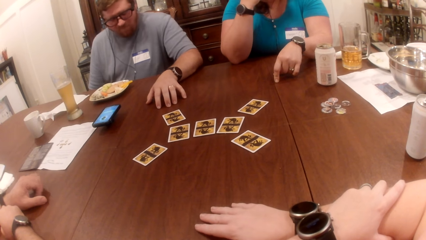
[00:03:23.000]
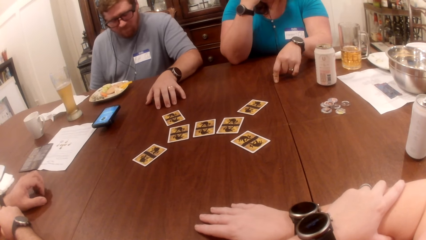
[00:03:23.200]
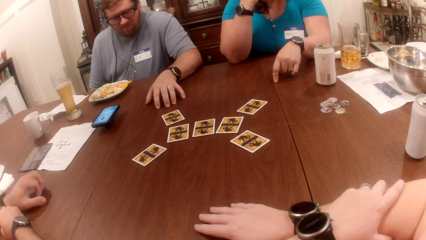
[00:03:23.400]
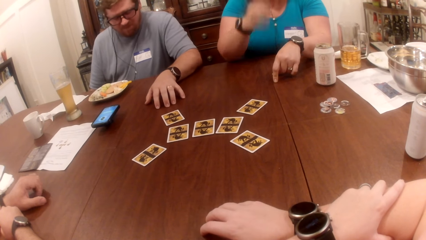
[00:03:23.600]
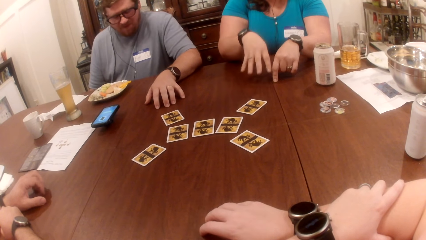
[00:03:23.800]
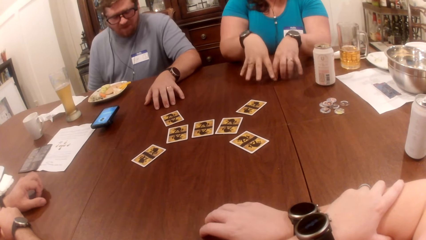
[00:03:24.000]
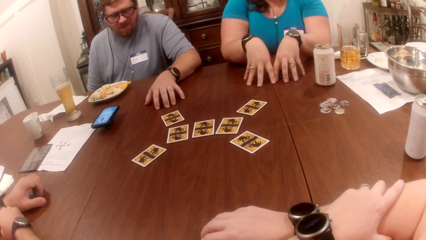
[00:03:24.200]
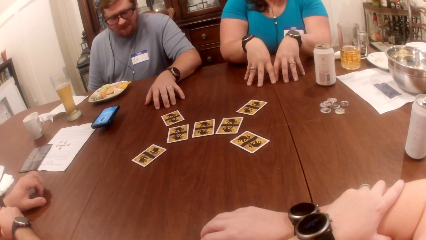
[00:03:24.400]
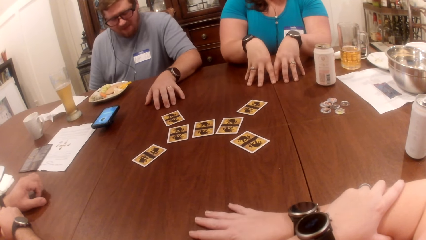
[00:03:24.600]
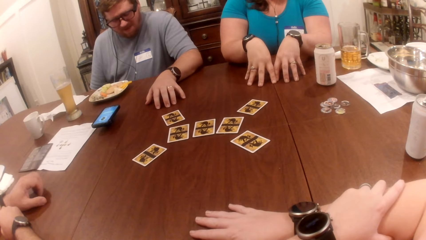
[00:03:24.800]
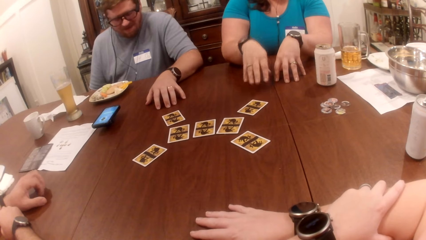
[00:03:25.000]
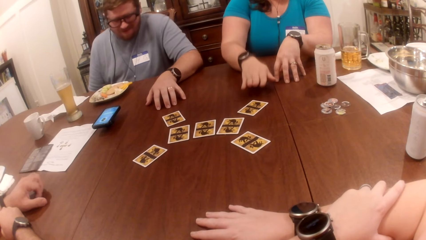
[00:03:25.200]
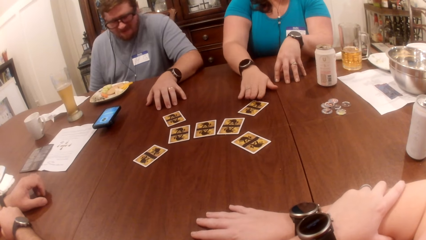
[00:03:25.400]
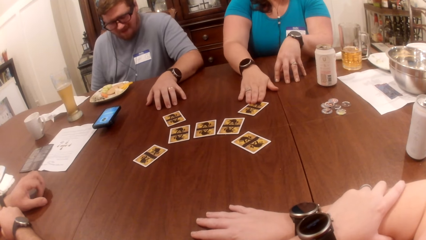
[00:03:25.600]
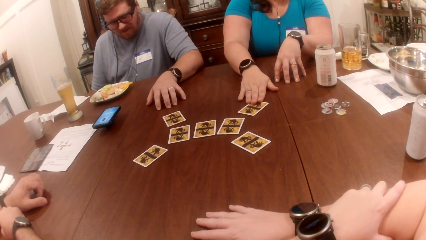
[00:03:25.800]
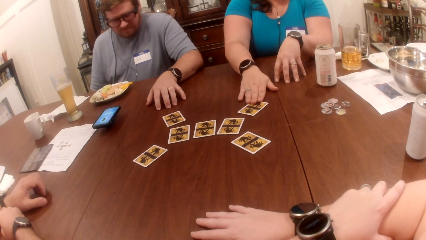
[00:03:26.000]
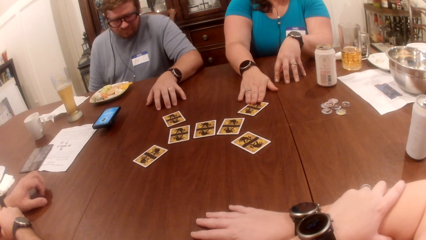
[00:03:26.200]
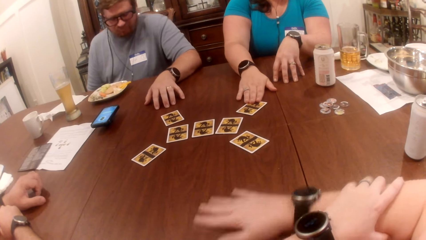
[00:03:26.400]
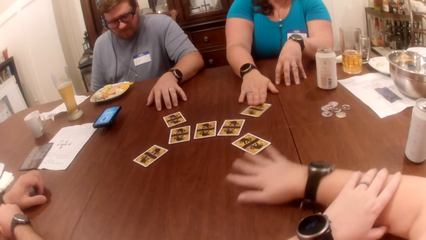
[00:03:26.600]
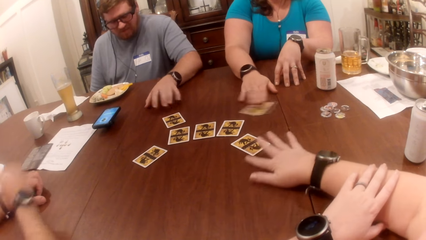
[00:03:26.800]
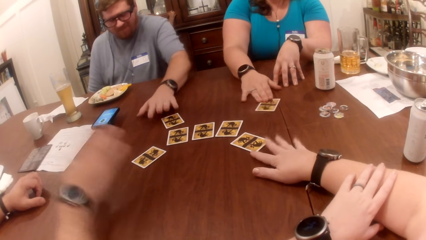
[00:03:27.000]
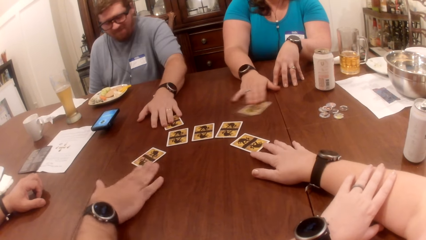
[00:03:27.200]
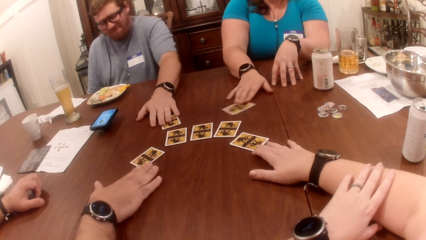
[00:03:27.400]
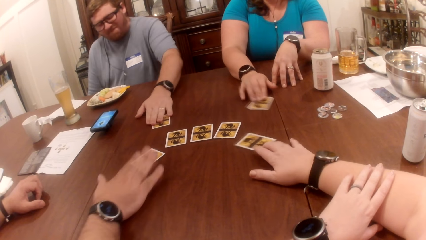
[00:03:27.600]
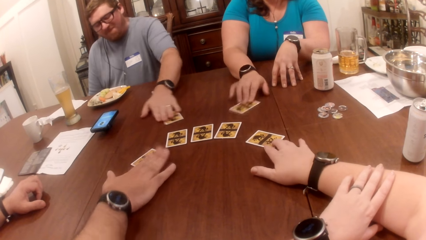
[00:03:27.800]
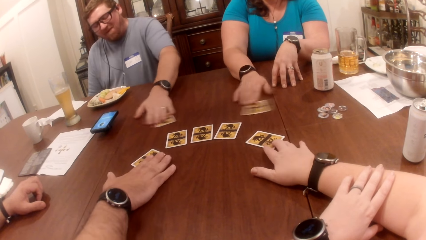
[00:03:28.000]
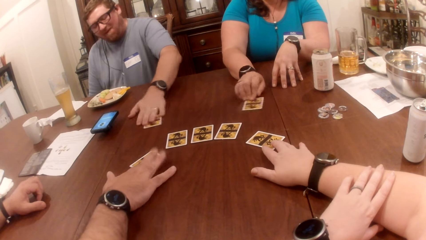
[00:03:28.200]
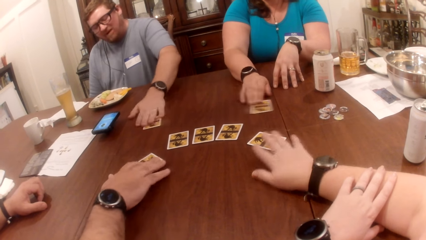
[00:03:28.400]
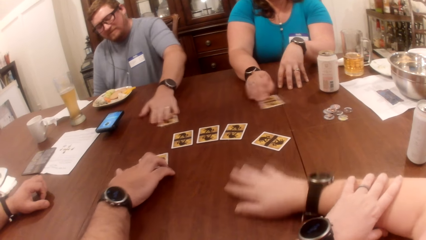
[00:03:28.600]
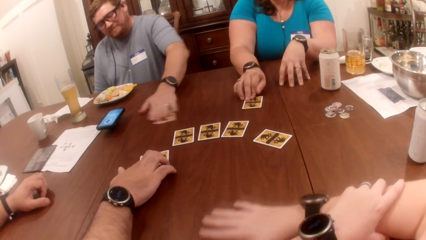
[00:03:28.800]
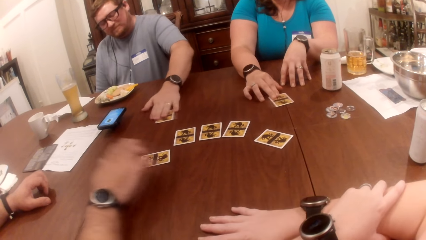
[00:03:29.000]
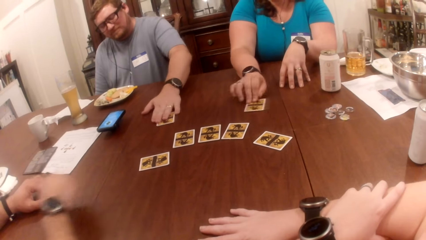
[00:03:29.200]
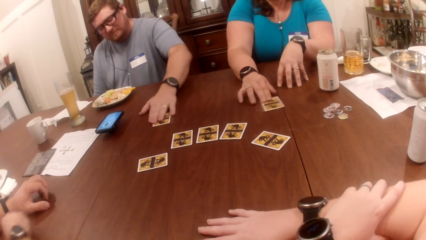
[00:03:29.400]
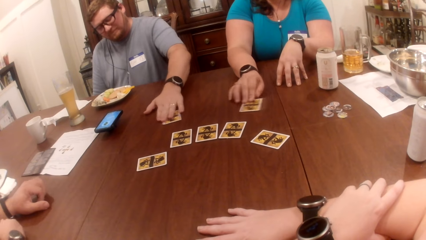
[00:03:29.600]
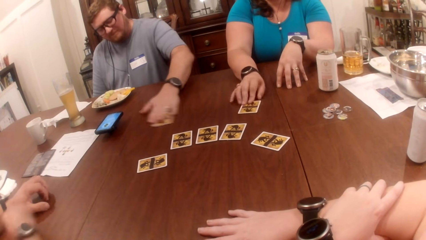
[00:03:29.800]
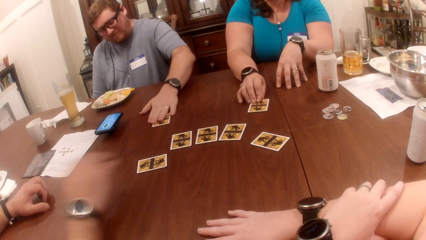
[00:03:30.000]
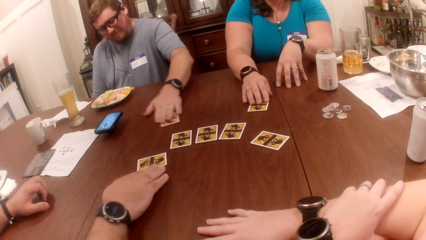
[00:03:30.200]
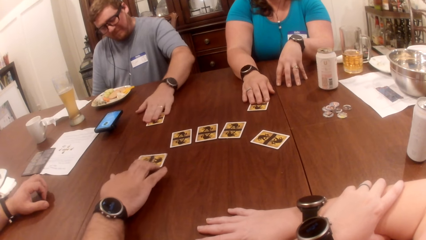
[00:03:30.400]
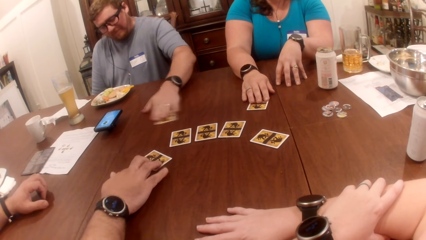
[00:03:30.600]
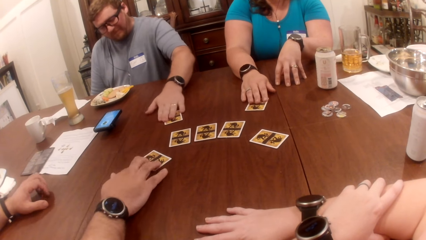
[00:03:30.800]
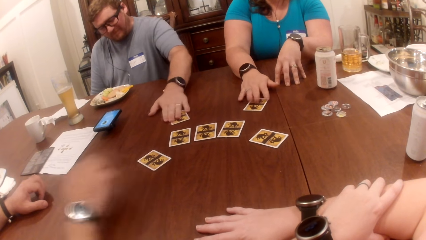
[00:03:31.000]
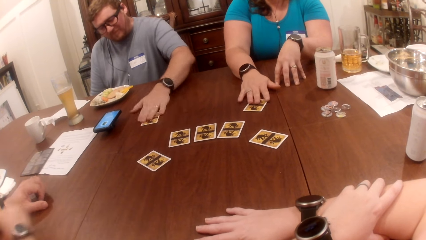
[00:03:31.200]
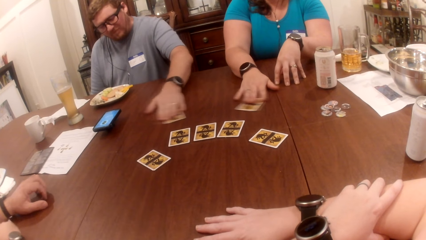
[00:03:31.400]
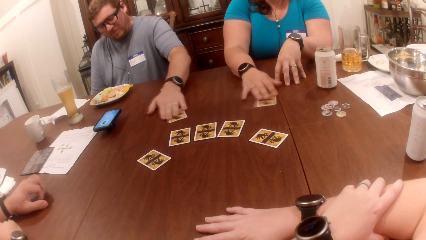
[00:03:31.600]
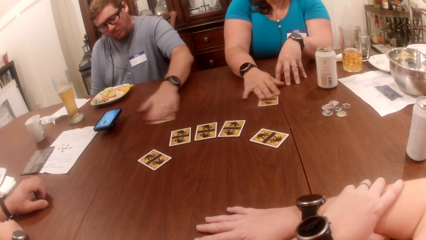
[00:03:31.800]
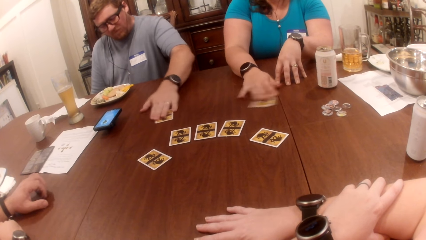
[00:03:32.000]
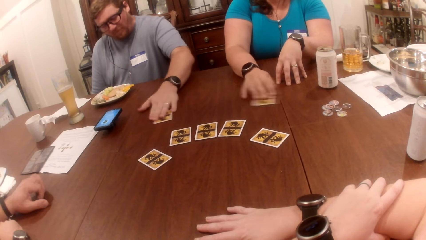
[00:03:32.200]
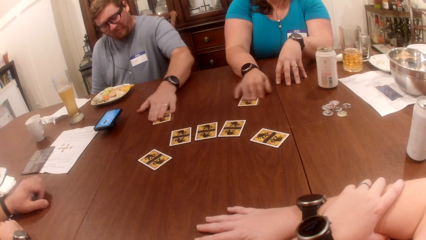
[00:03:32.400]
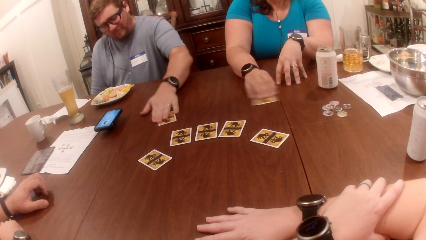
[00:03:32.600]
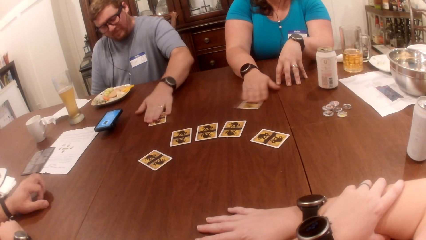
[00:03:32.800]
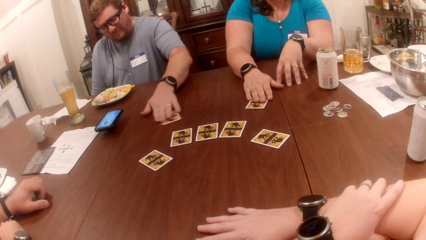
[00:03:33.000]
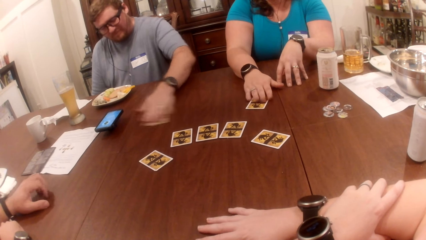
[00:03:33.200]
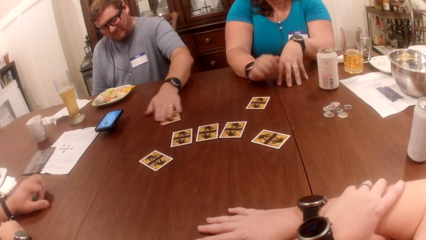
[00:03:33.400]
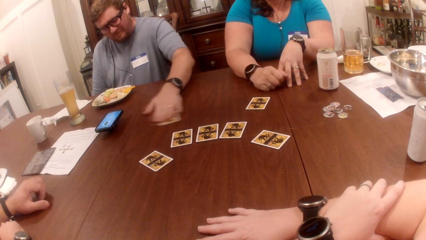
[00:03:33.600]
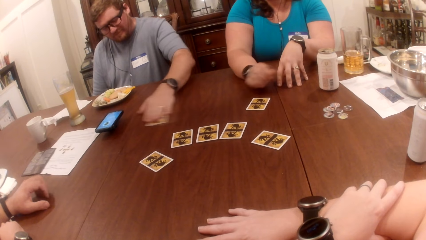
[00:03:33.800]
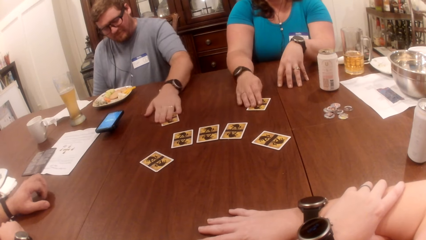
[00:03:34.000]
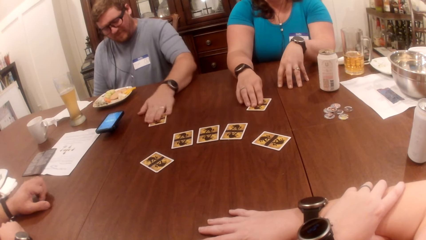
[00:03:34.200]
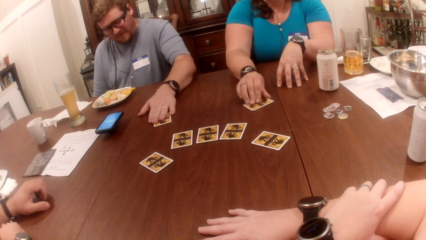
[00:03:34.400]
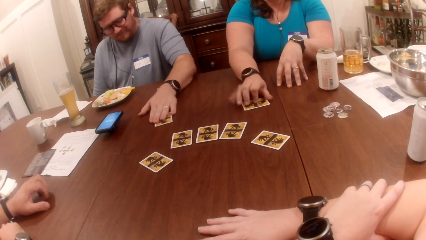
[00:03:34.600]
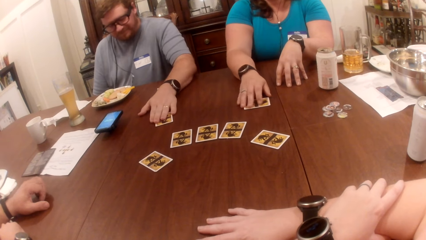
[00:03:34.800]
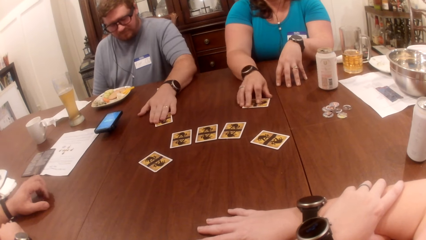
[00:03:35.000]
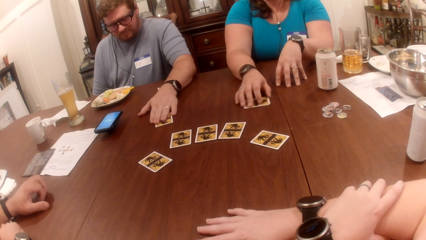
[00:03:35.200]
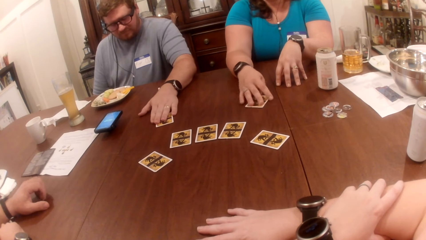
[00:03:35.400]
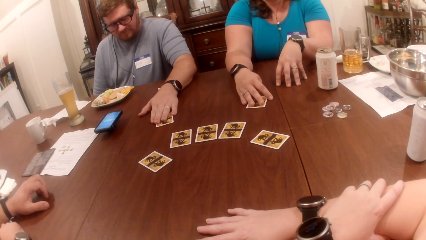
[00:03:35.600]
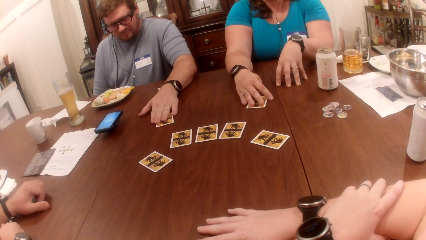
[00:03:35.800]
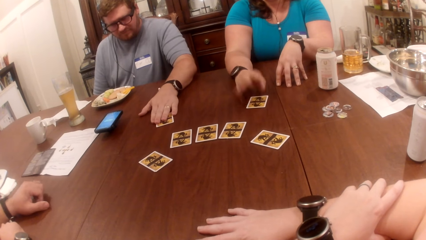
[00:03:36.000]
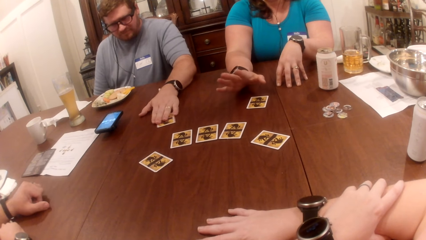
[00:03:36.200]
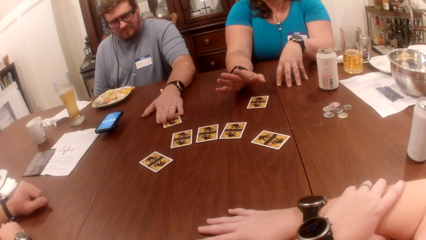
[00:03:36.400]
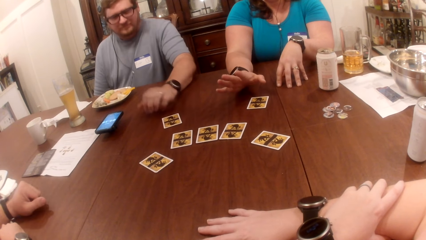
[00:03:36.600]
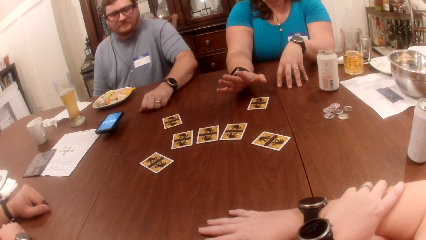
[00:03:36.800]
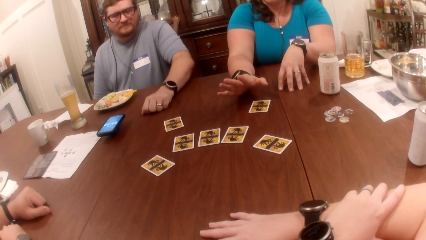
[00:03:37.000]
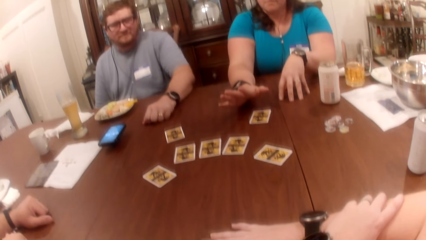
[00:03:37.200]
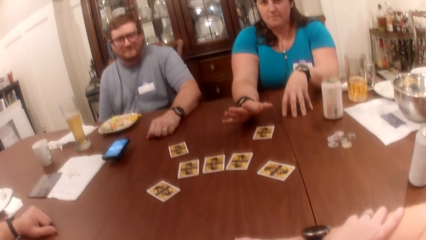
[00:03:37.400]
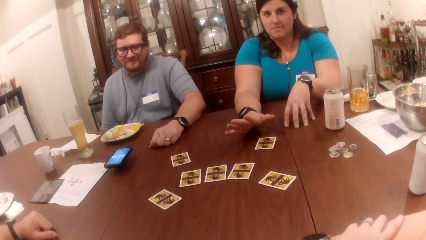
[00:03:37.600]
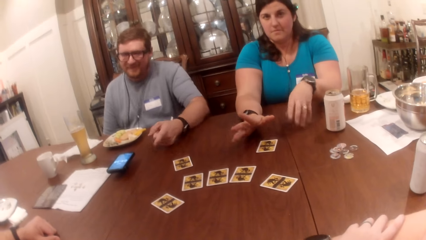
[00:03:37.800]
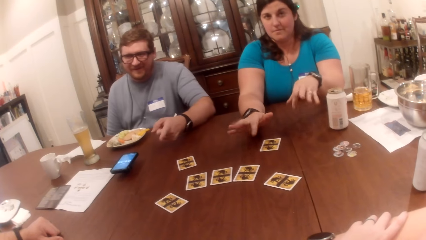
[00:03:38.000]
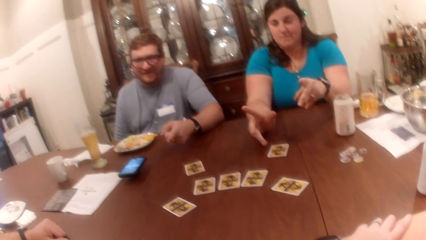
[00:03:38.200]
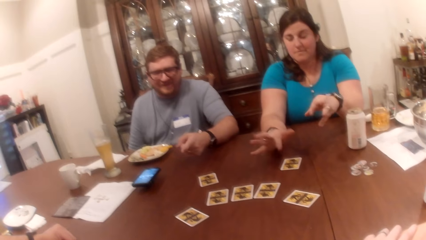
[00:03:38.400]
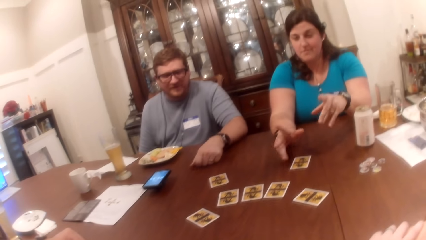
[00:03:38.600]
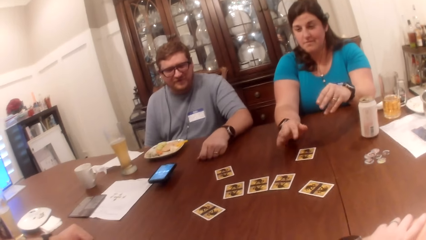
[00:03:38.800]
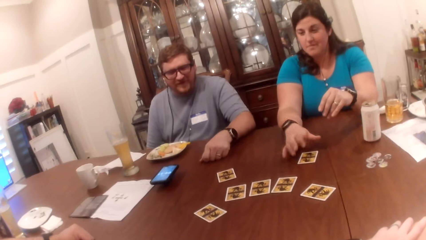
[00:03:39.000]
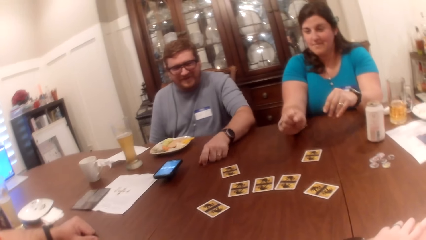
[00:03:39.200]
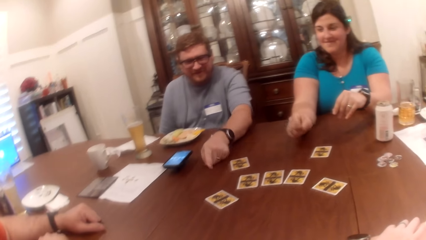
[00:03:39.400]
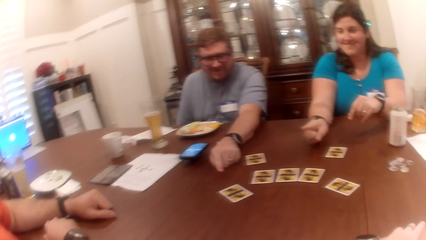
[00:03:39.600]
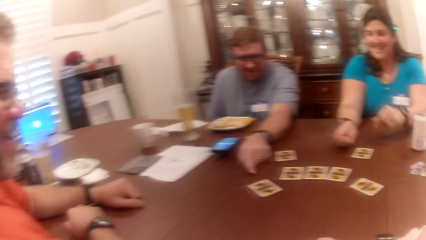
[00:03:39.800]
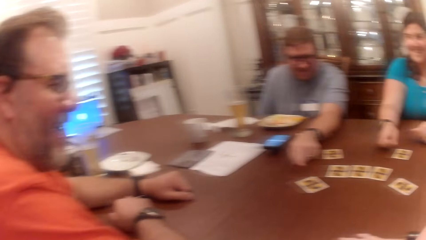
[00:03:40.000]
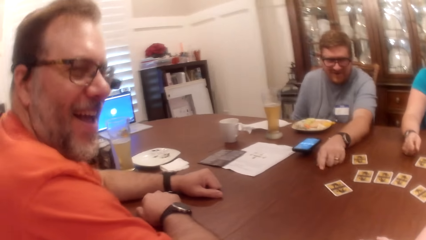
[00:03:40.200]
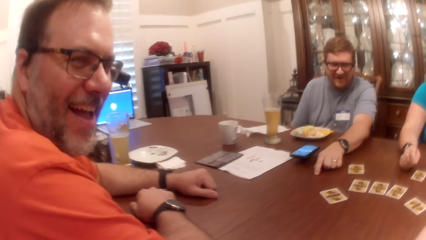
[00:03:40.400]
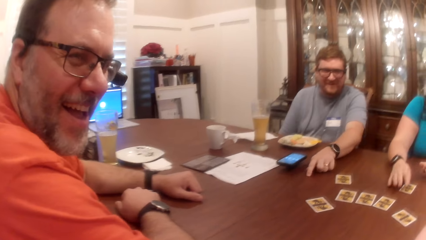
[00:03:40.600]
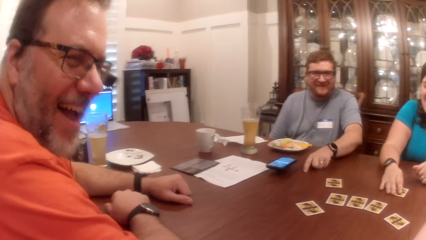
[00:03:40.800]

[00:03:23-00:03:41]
A lady places a hand on a card. The lady moves the card on the table with her right hand. The camera wearer moves the card on the table with her right hand. A man moves the card on the table with his left hand. Another man moves the card on the table with his right hand. The other man rotates the card on the table. The first man interacts with the other man, the camera wearer and the lady.
